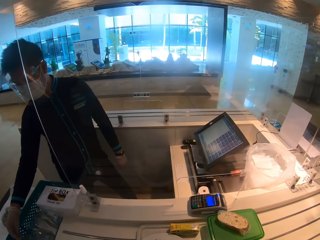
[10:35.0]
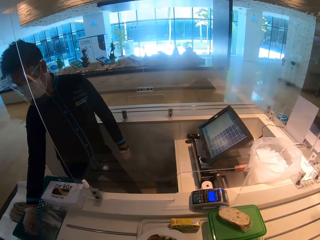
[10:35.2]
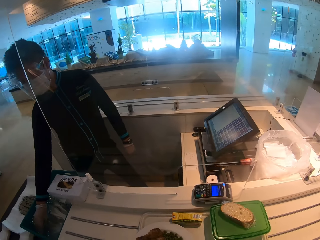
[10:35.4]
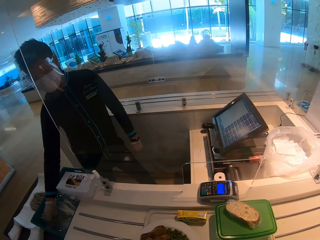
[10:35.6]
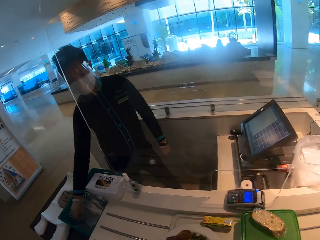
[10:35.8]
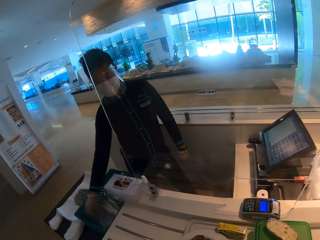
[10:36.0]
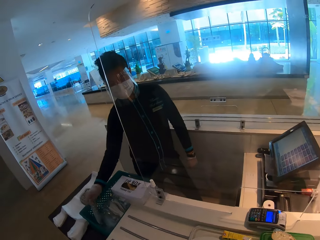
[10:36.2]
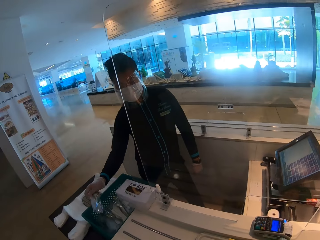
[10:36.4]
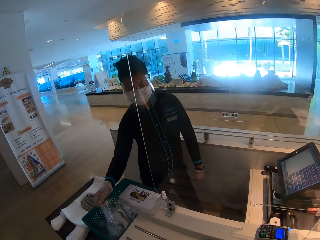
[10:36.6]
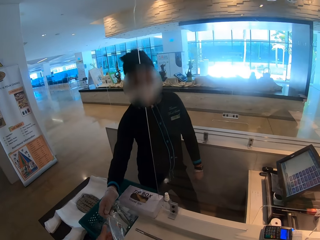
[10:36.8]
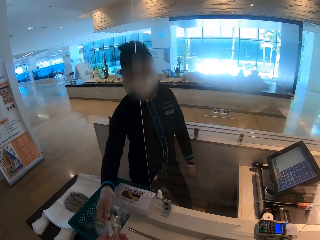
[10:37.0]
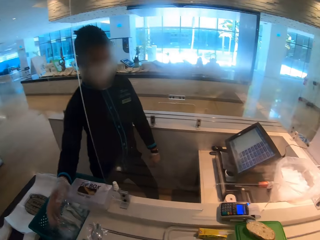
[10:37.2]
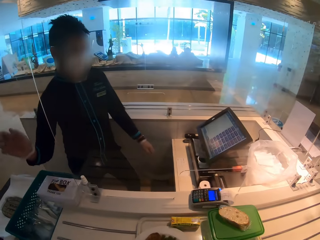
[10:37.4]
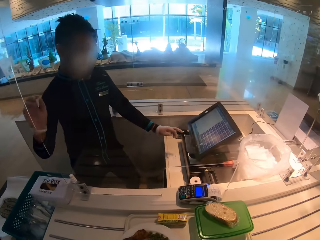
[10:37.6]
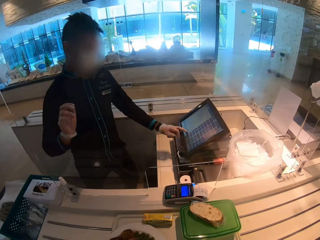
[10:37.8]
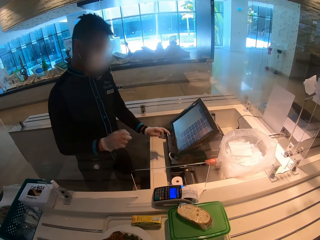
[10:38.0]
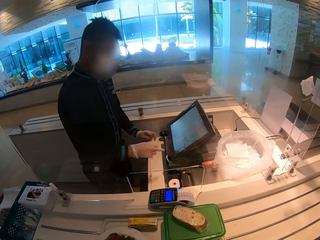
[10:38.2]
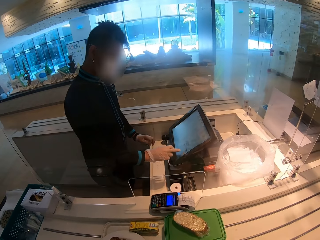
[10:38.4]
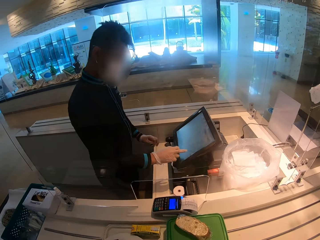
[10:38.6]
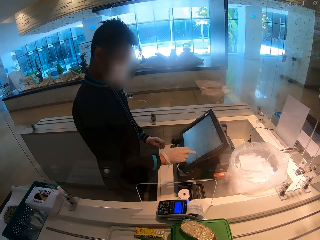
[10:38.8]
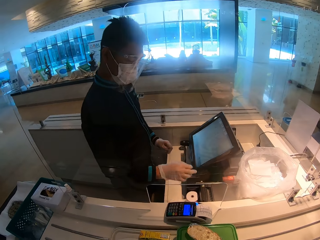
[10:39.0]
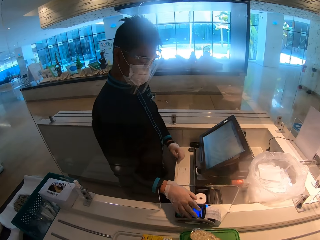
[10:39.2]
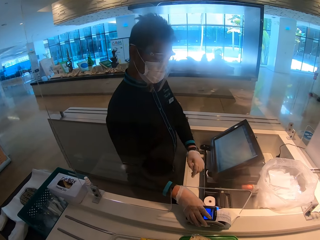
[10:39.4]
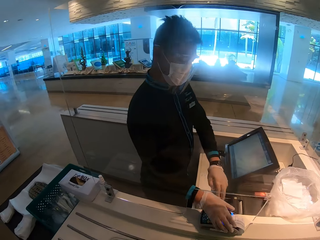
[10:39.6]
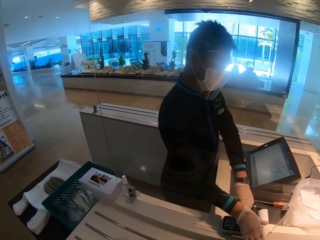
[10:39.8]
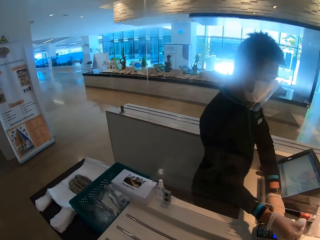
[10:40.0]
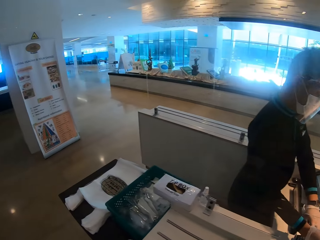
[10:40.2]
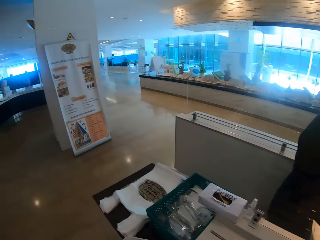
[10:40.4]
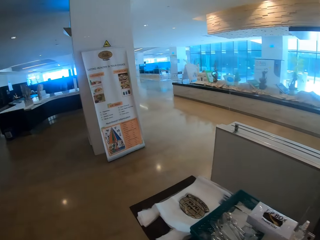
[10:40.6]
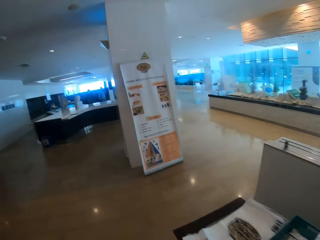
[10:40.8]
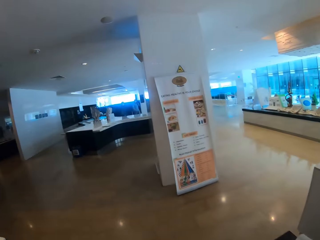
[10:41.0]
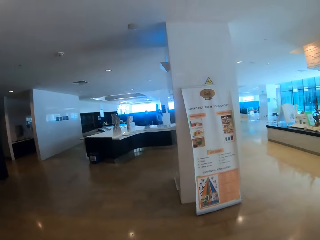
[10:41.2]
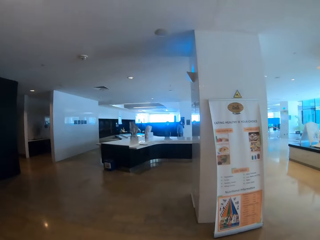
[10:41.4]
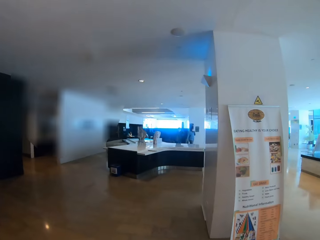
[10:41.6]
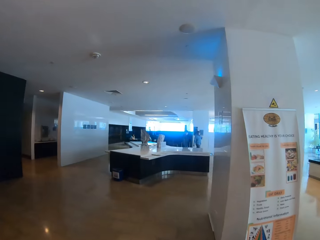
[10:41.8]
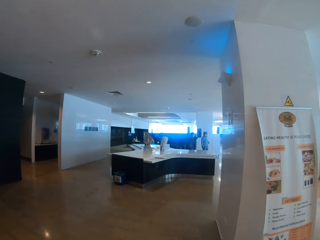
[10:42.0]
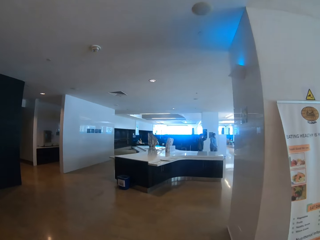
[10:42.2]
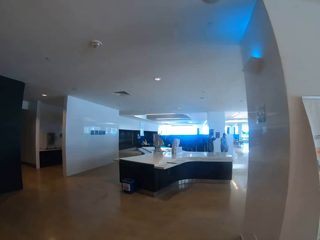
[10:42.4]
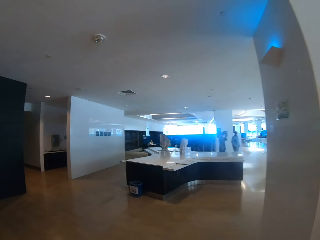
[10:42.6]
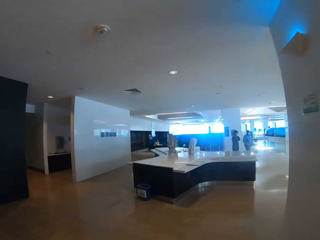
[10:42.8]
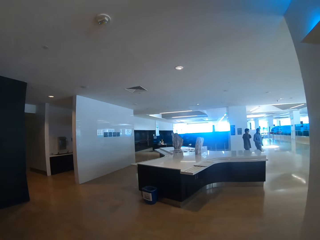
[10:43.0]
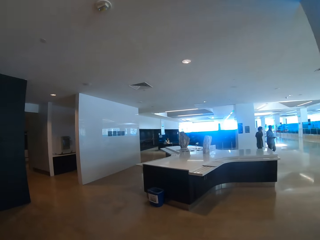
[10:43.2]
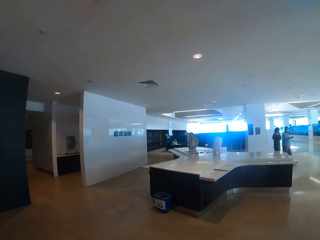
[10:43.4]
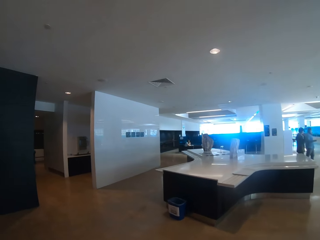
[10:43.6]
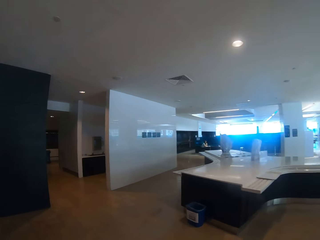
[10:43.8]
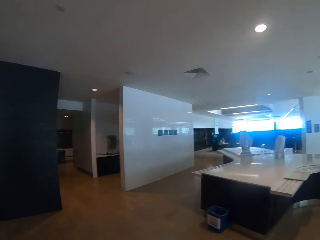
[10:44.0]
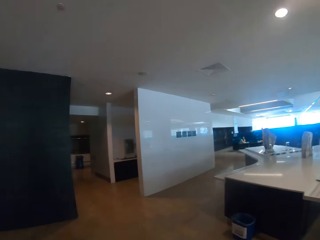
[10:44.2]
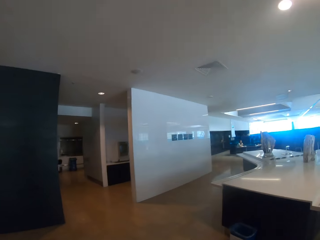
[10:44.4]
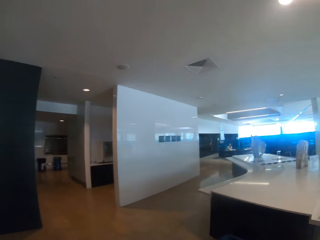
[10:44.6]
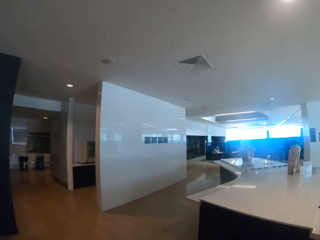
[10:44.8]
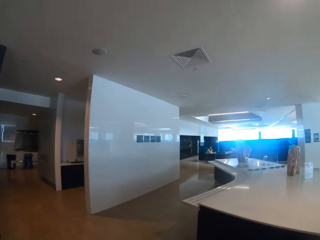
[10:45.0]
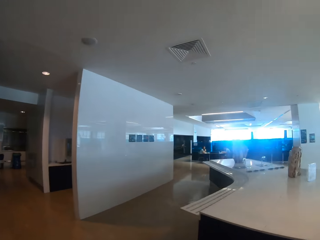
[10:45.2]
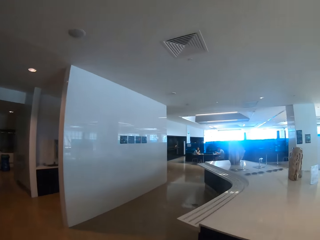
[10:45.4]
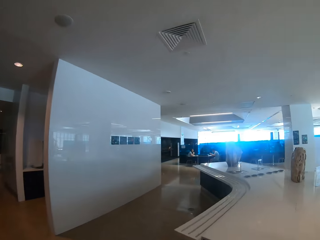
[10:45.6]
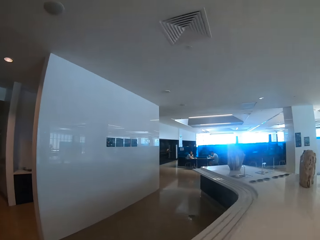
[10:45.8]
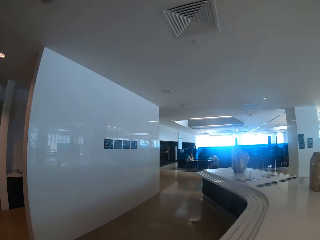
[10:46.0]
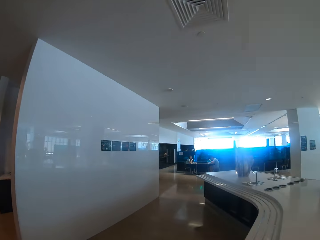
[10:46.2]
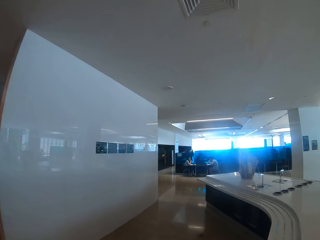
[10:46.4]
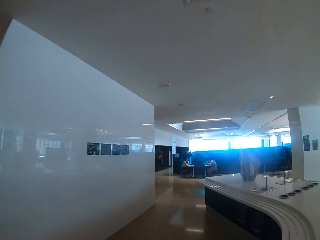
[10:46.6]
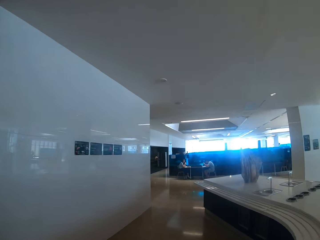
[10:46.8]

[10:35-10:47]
A person gives the camera wearer a tissue, picks up a spoon from the counter, gives the camera wearer the spoon, and clicks on the computer. The camera wearer looks around the restaurant and walks across the restaurant.

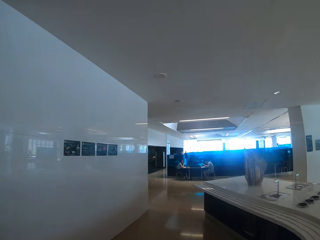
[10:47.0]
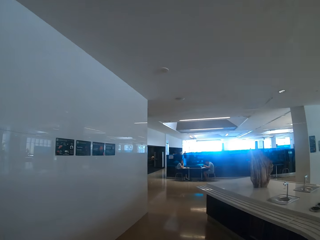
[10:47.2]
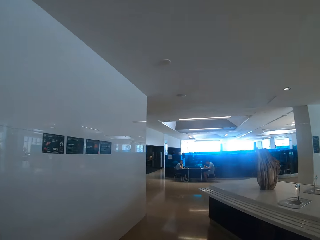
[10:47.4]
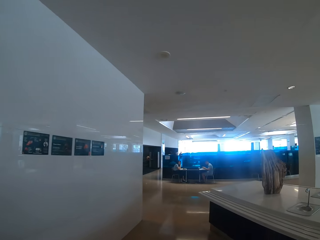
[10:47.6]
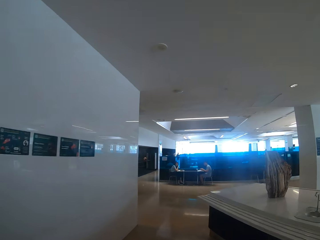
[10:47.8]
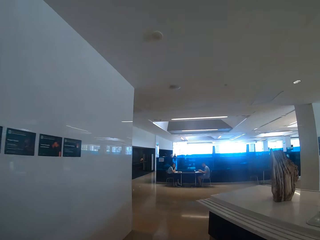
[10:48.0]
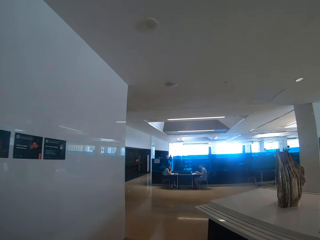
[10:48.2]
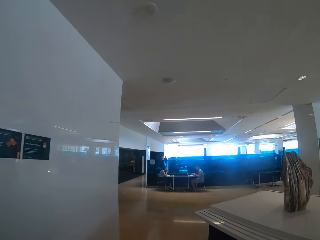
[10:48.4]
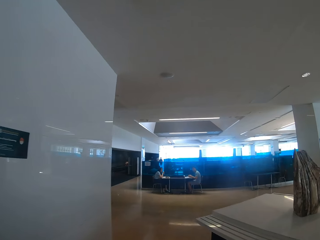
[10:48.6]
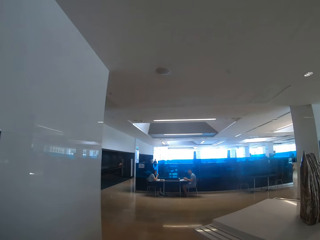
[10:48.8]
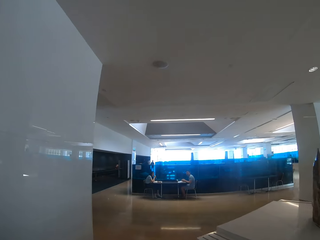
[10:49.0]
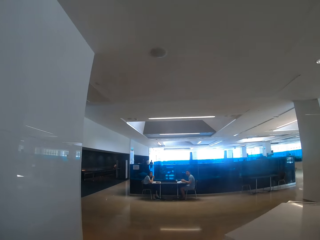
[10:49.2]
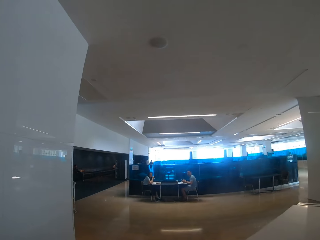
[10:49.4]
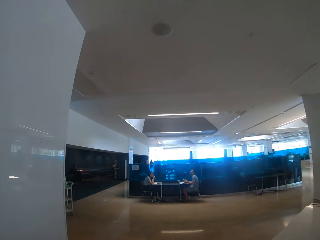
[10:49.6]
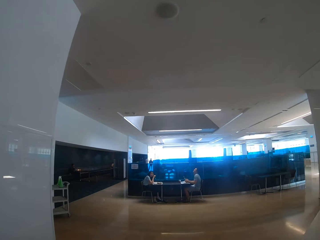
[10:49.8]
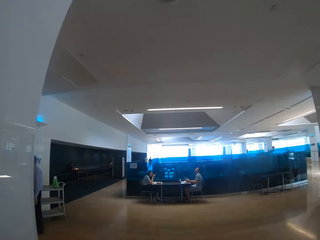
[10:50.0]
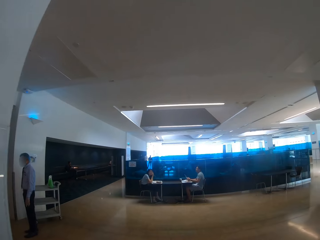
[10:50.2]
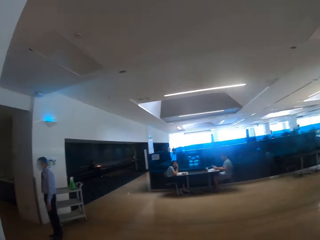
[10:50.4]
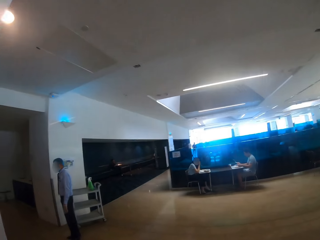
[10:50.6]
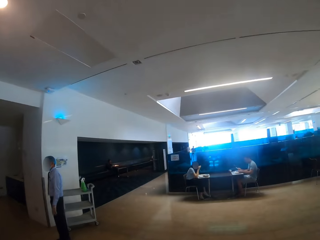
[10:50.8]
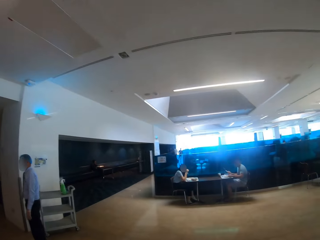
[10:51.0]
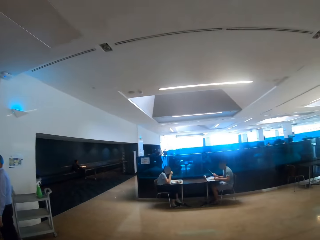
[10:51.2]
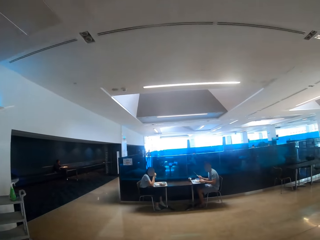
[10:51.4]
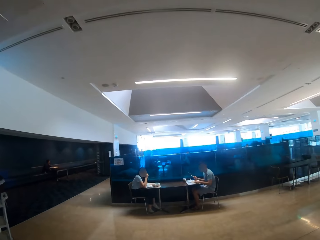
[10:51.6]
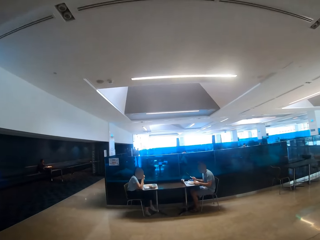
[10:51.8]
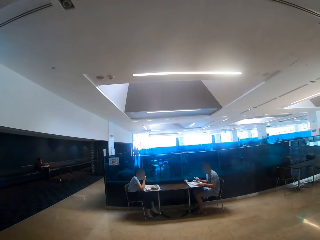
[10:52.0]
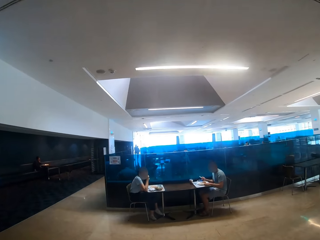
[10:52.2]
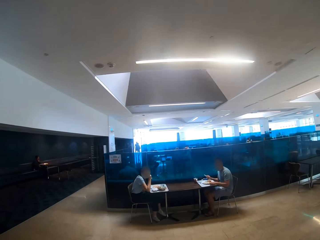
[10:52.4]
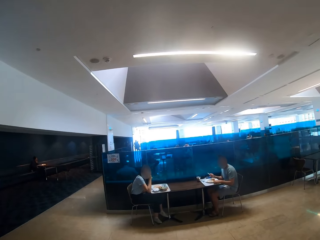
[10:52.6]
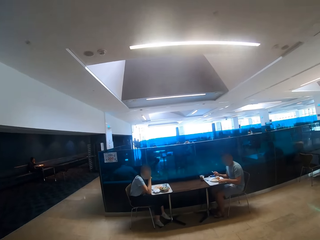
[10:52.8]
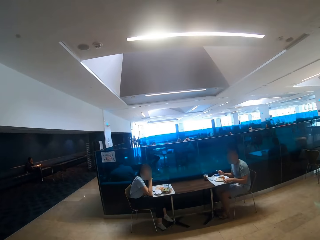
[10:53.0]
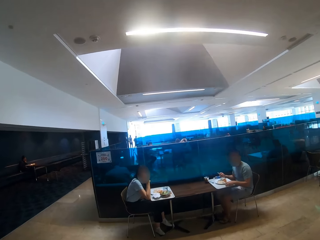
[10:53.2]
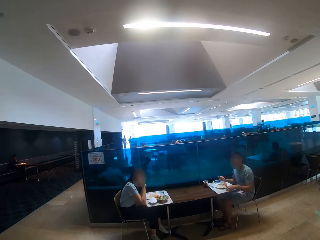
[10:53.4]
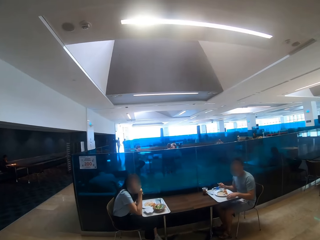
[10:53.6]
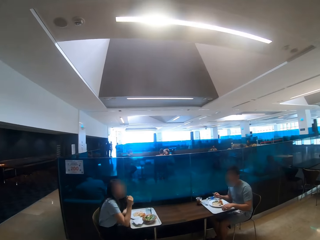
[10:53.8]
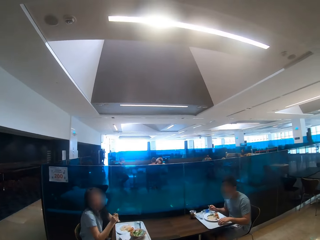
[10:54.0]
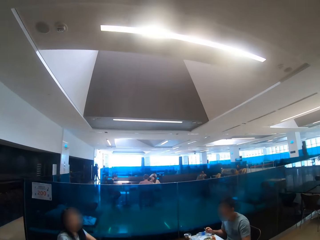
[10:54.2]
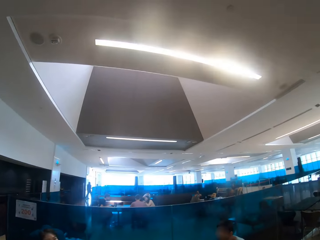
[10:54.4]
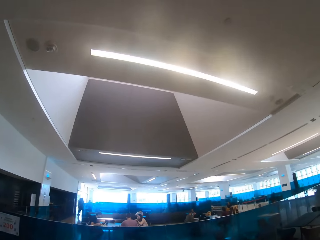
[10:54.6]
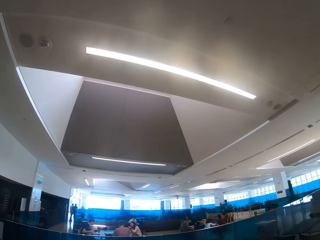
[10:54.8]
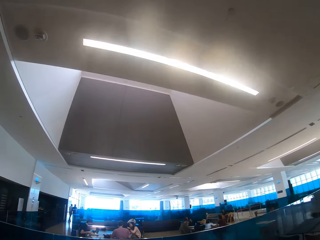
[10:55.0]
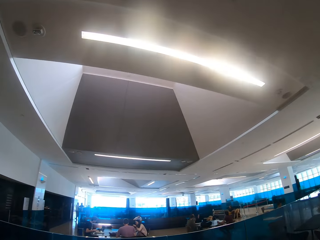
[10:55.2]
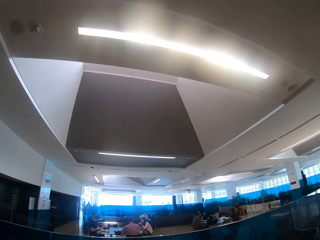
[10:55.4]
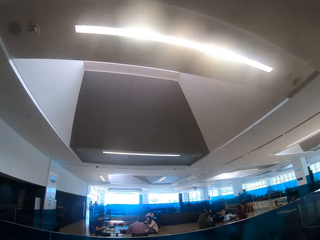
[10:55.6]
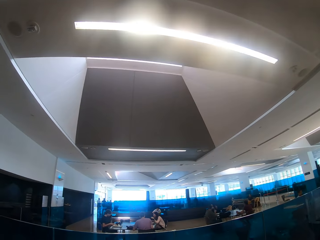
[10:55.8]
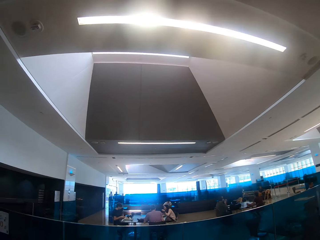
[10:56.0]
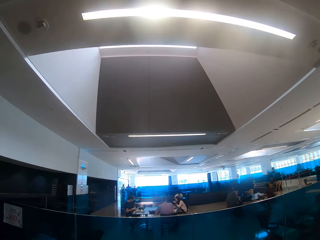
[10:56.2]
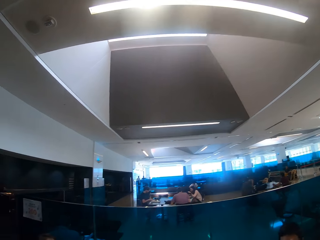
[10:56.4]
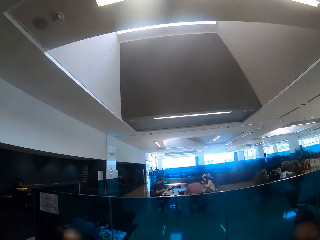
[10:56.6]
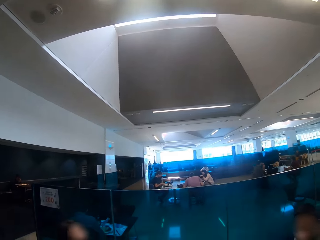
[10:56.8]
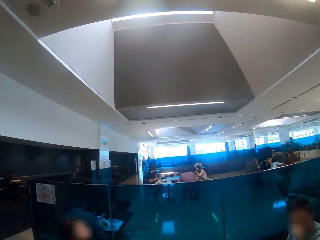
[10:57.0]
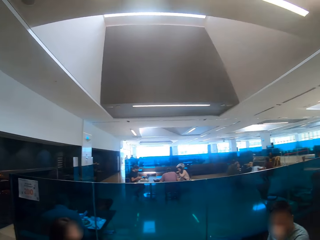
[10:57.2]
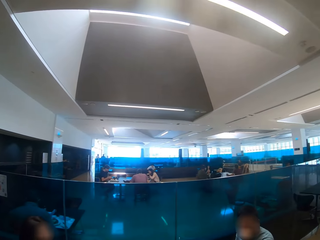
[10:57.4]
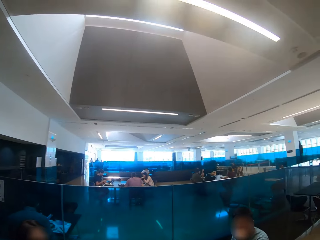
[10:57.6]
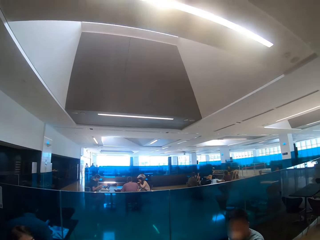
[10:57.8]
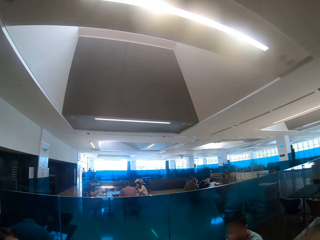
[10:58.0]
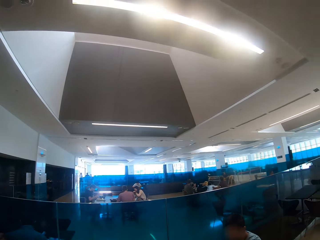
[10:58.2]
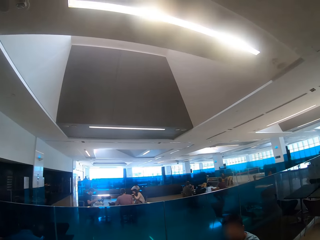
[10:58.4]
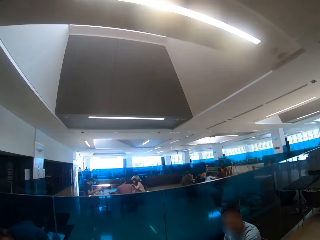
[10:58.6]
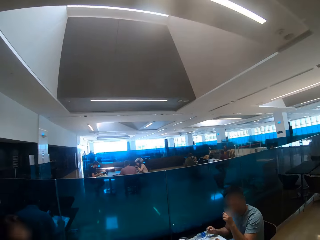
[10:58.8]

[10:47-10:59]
A person stands near the wall. Another person sits across the restaurant. A third person sits across the restaurant.
